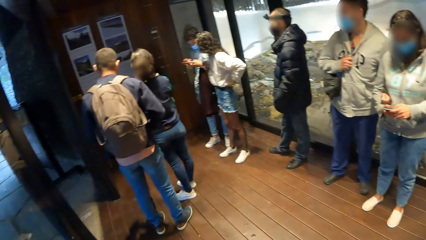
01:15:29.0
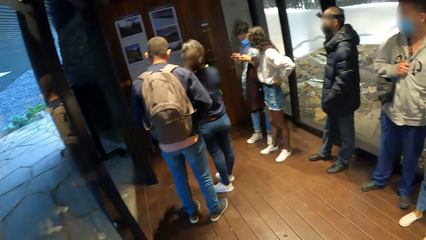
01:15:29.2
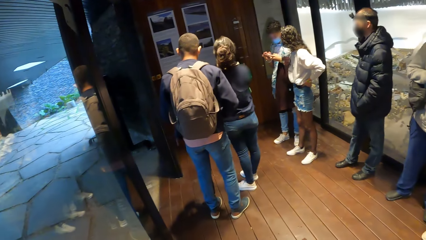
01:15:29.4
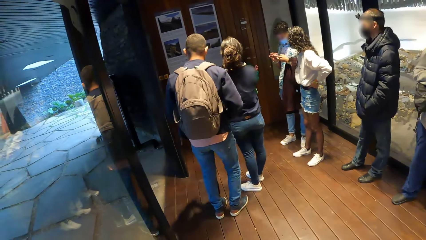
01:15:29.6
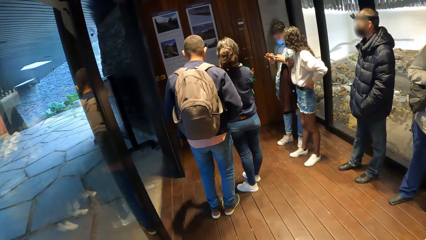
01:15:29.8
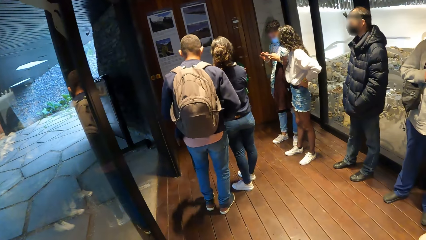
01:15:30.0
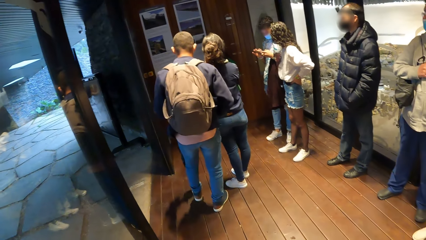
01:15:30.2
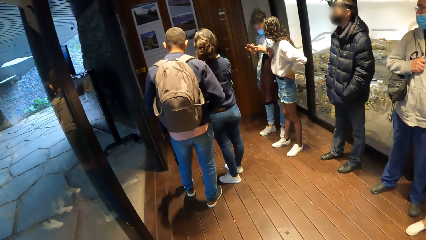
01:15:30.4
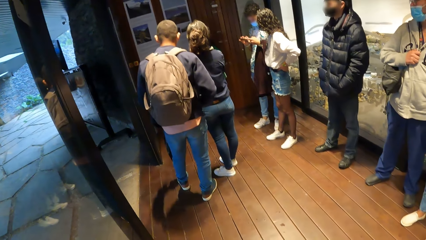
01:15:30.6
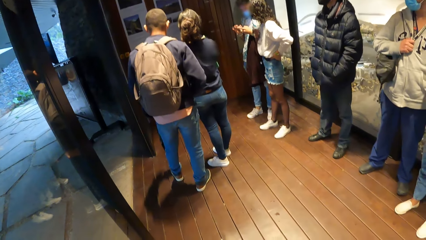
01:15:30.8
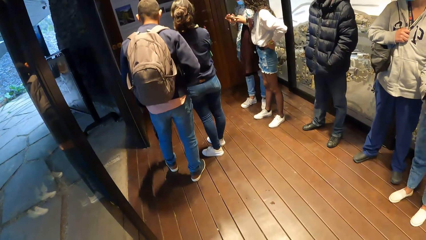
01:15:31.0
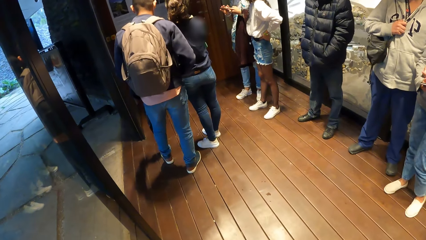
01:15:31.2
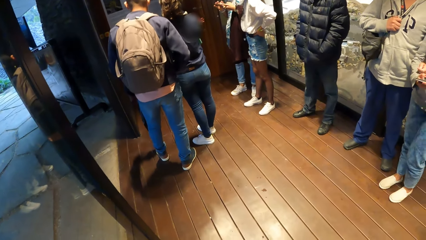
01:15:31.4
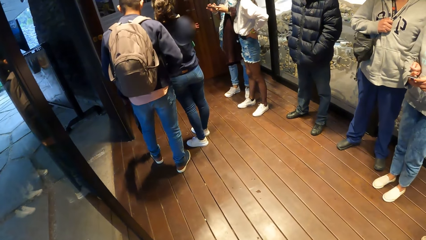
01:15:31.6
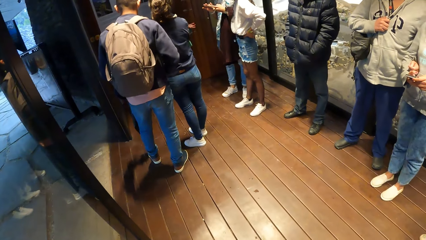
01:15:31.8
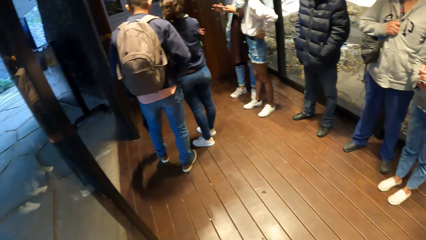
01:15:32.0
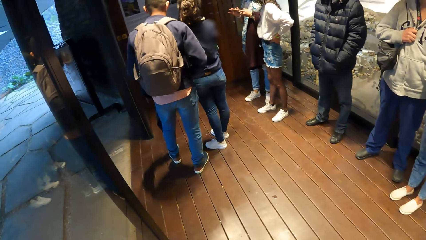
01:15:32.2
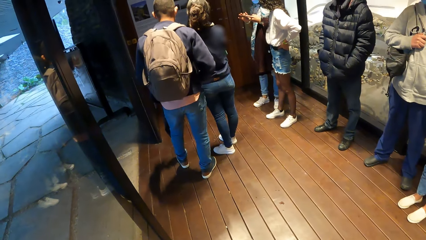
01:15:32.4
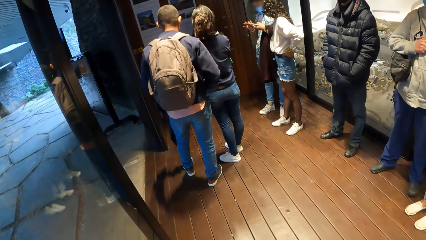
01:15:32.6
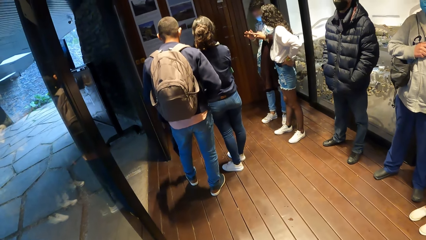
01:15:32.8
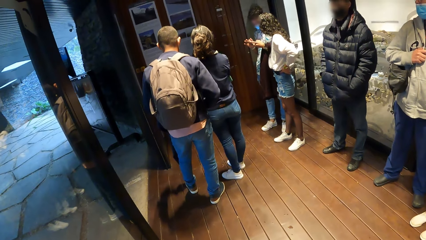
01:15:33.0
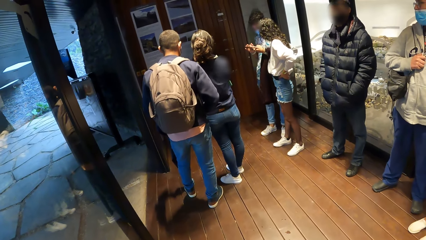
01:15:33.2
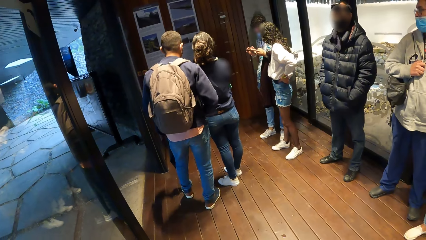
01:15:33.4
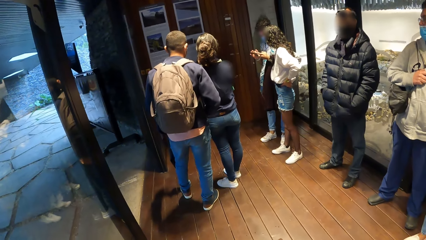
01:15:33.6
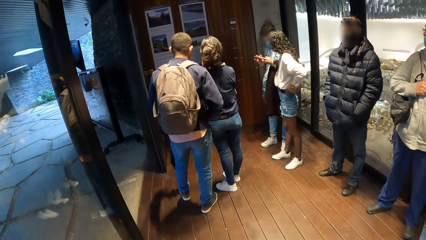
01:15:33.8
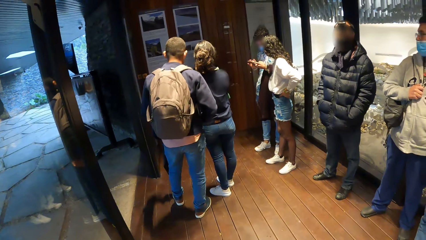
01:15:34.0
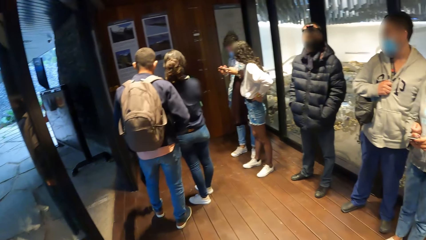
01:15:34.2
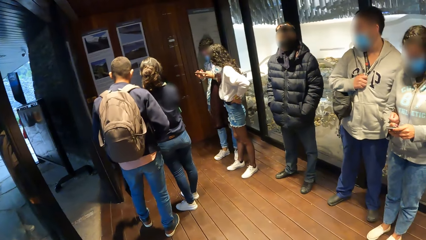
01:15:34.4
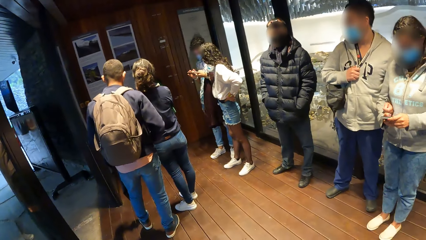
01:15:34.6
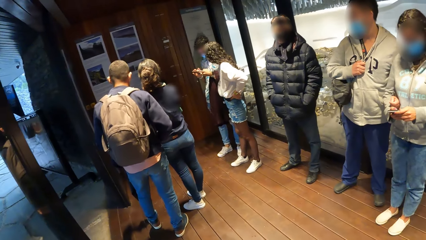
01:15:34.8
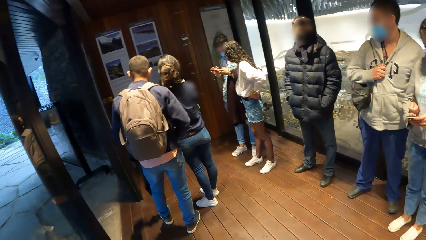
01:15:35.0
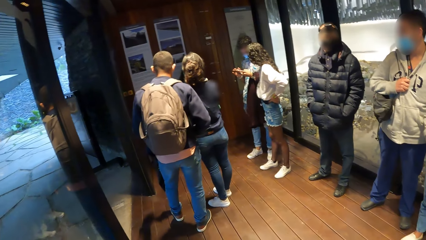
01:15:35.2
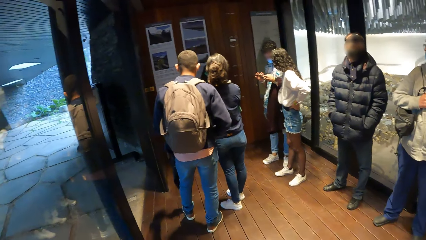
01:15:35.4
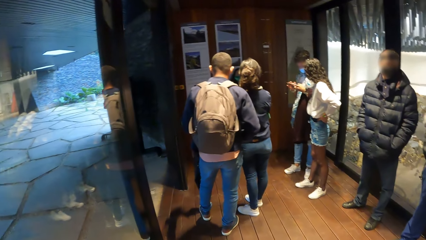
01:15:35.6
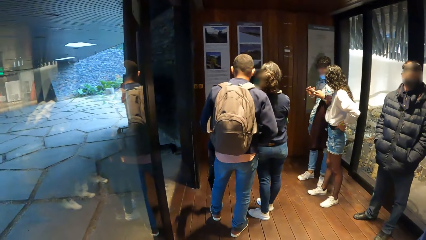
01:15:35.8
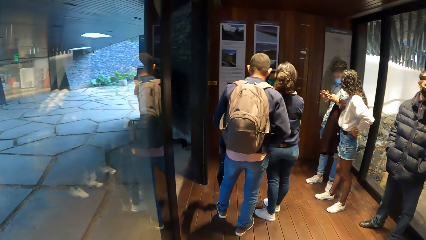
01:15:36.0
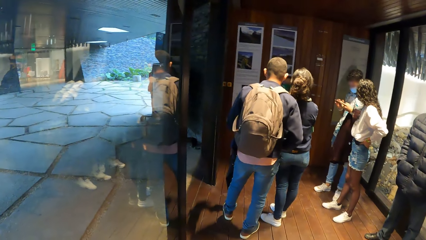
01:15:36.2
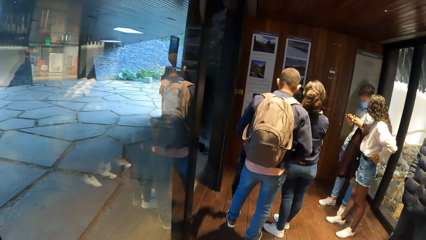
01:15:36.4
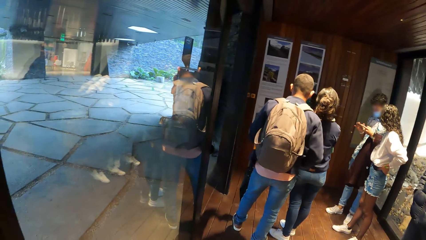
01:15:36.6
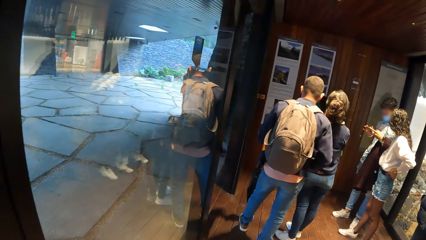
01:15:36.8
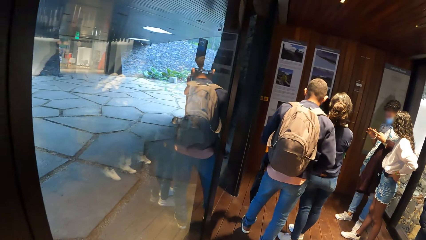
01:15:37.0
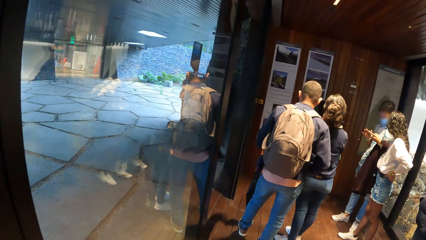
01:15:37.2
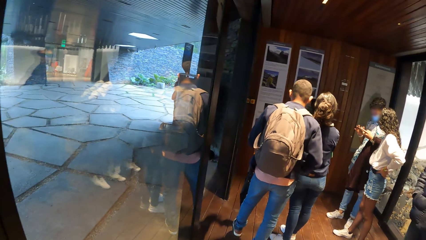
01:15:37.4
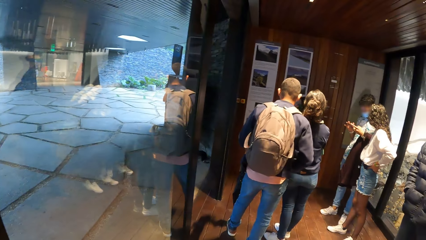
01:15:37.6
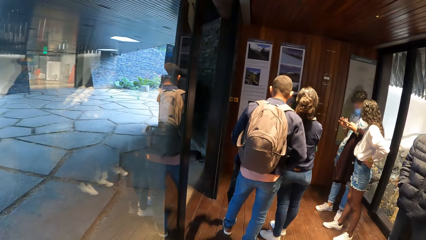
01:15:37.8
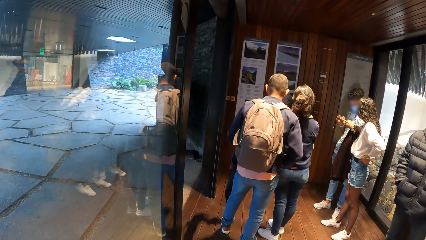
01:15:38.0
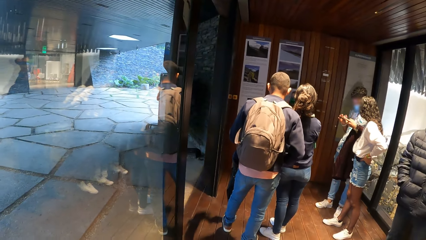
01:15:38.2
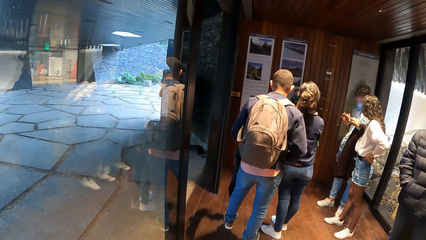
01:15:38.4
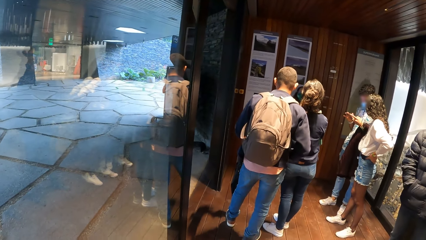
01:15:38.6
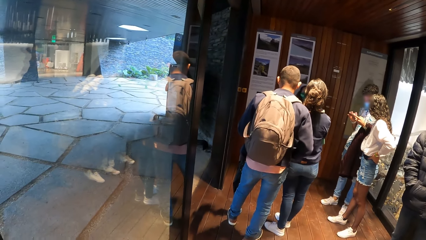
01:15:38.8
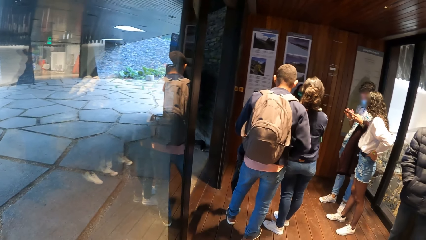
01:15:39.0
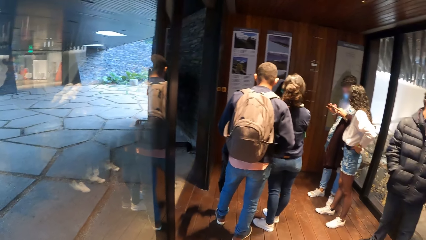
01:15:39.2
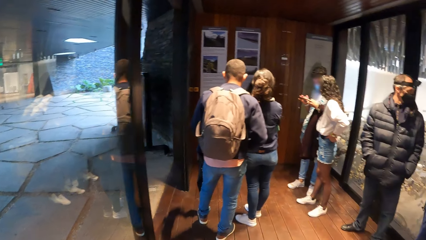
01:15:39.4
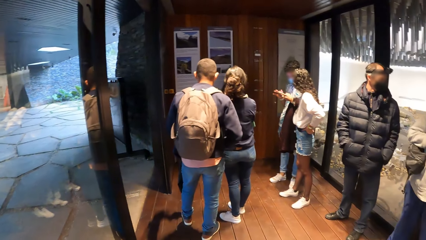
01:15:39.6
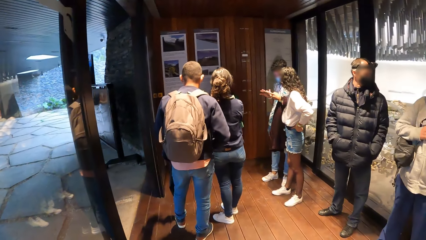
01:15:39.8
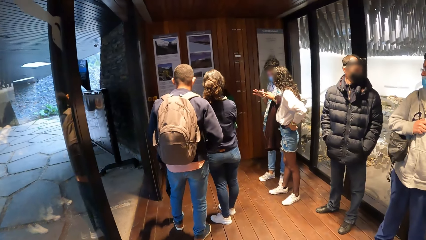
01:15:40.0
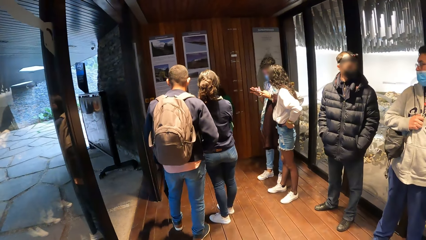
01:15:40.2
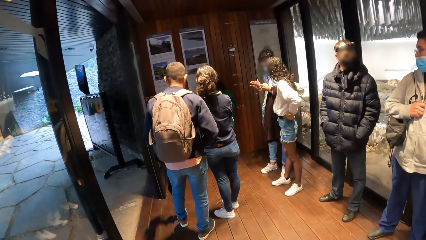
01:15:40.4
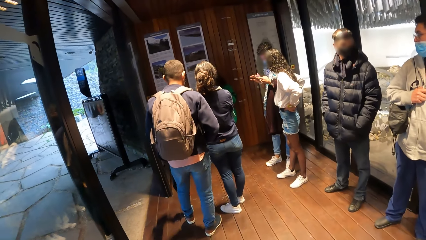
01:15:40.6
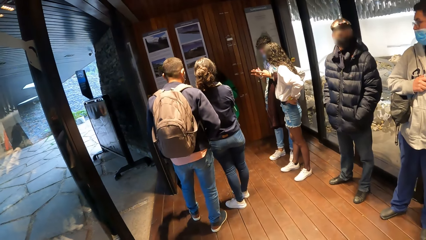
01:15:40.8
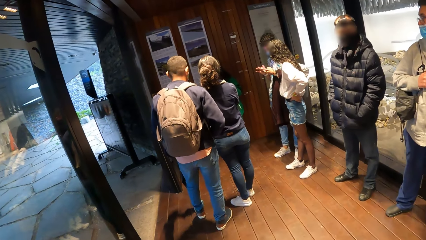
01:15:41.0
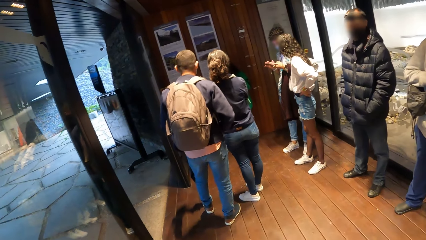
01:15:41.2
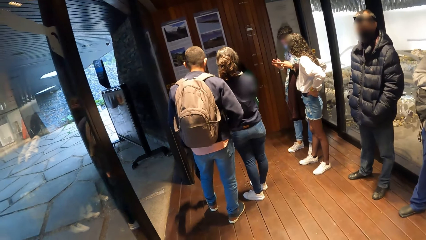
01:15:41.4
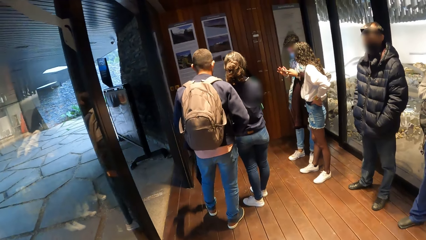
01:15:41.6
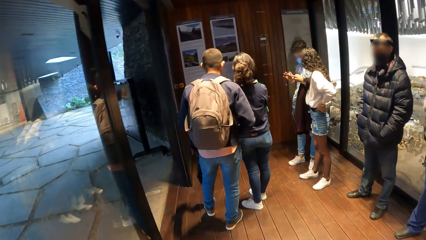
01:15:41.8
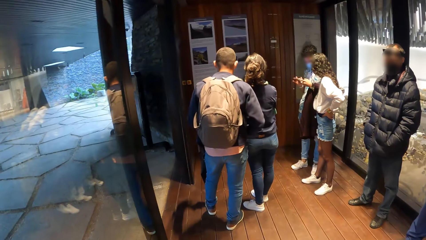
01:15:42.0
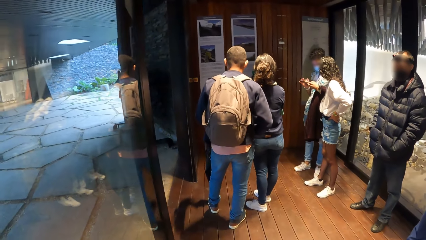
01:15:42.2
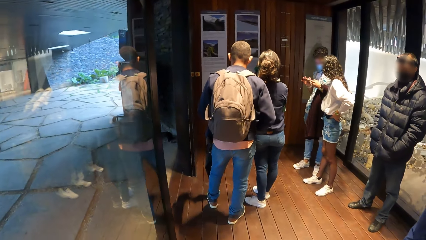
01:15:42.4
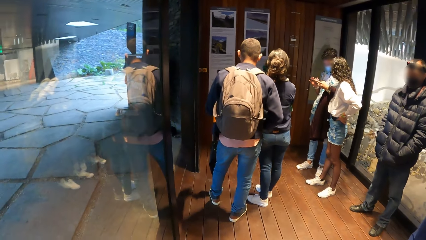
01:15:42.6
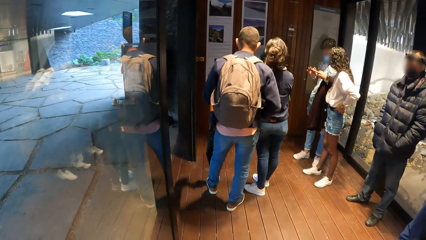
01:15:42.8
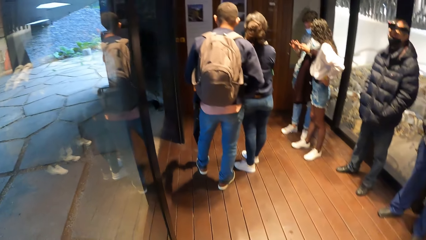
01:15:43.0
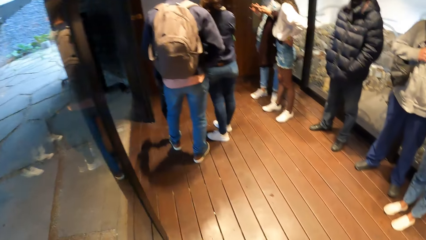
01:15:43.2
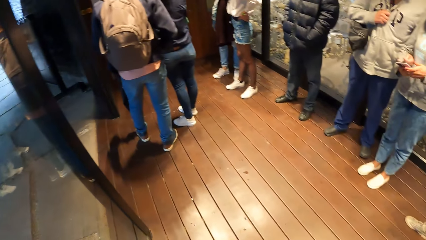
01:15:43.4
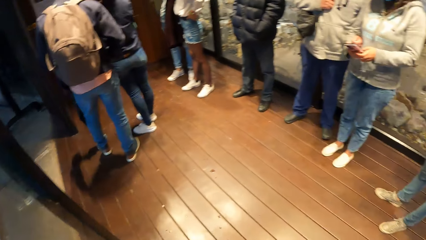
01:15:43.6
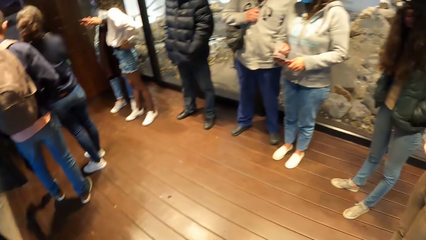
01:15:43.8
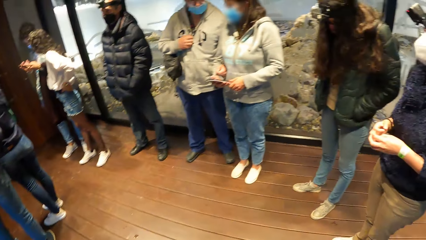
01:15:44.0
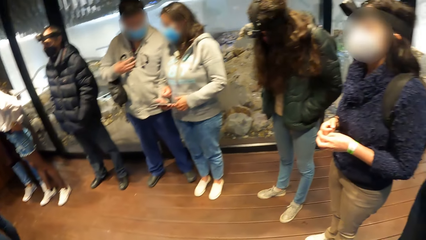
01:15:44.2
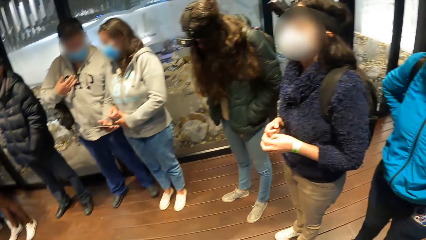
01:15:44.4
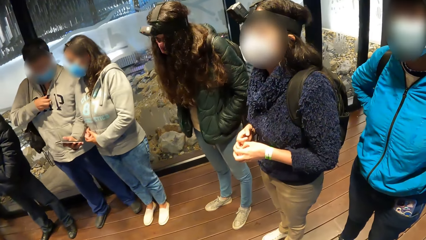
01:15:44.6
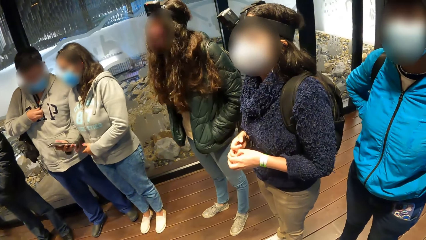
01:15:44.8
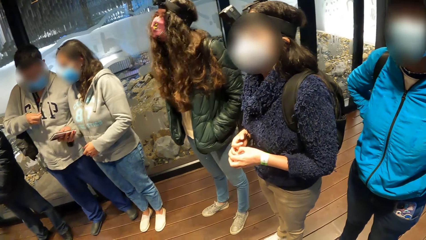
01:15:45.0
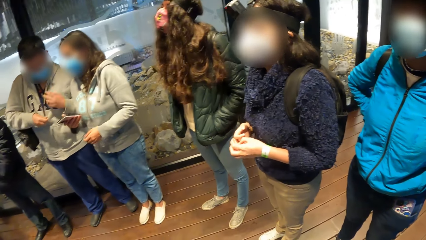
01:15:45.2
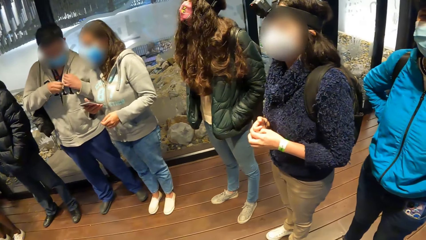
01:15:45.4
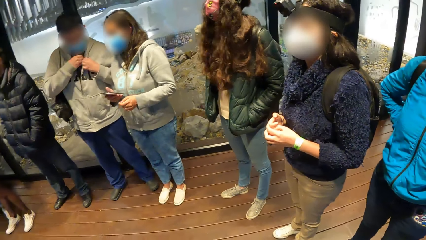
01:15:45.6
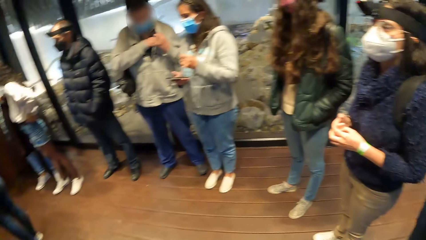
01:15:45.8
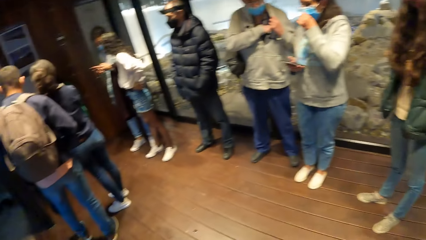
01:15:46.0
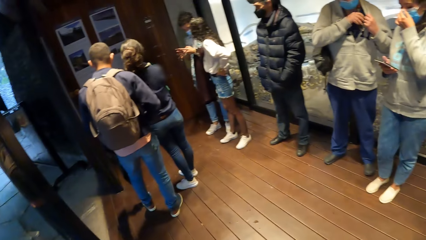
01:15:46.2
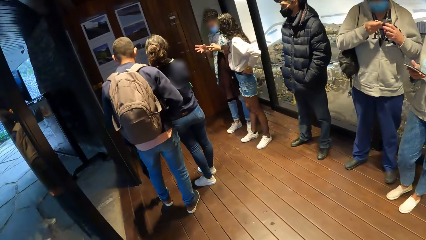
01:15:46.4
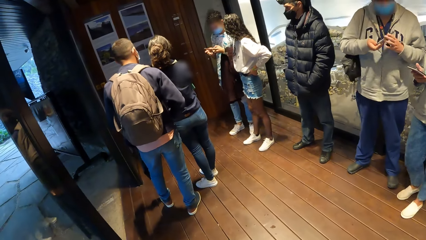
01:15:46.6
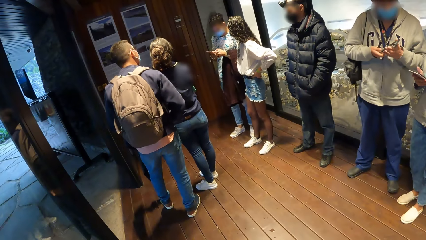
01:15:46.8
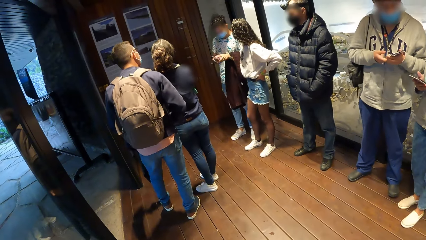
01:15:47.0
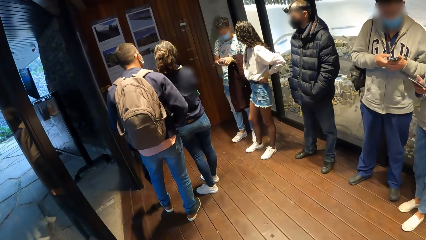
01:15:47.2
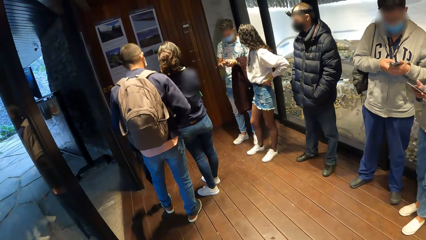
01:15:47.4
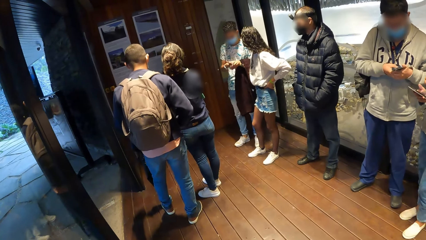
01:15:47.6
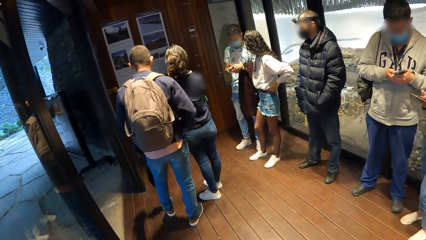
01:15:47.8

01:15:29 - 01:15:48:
The camera wearer stares at a lady who explains something on the plaques sign. They turn around the corridor. The man unzips his jacket with his right hand. The man holds the front of his jacket with his left hand. The man reaches into his jacket with his right hand. The man takes out a phone from his jacket with his right hand. The man holds the phone in his right hand with his left hand. The man operates the phone in his left hand with his right hand.
